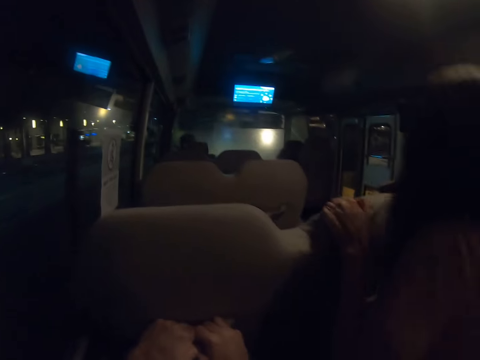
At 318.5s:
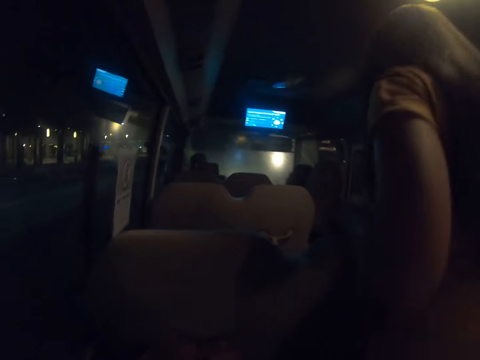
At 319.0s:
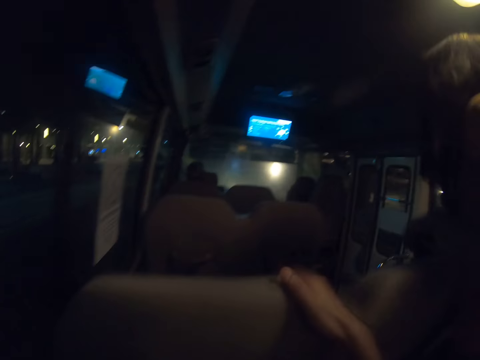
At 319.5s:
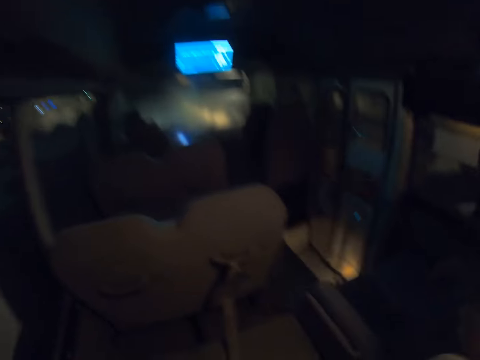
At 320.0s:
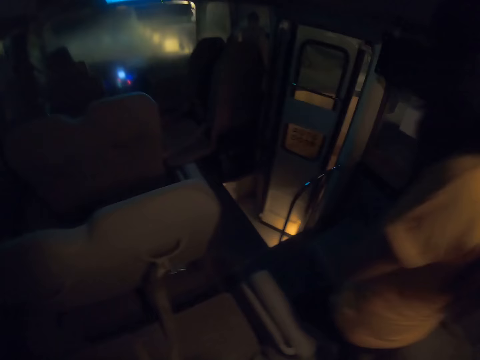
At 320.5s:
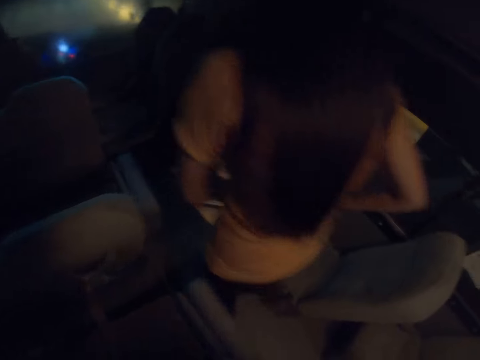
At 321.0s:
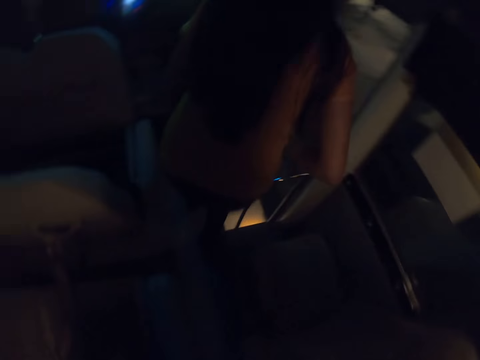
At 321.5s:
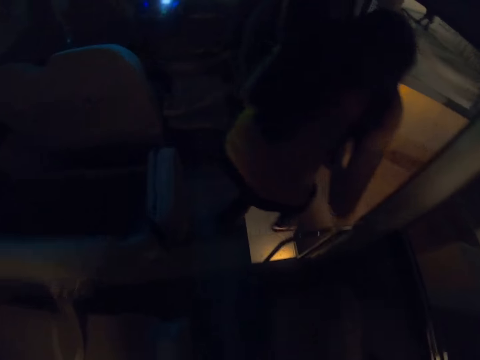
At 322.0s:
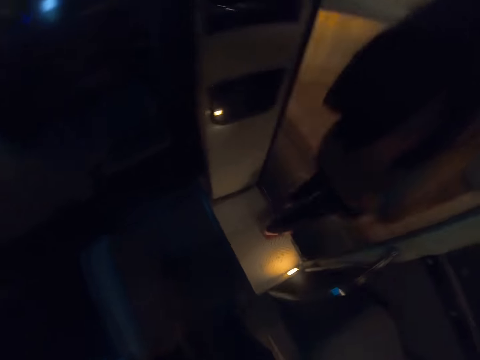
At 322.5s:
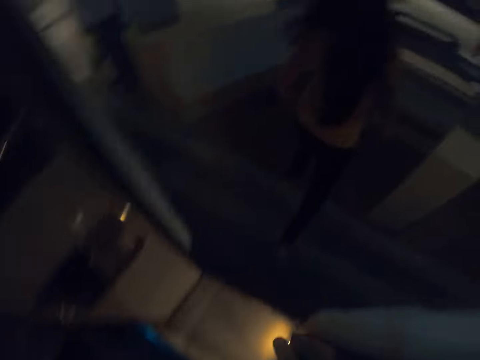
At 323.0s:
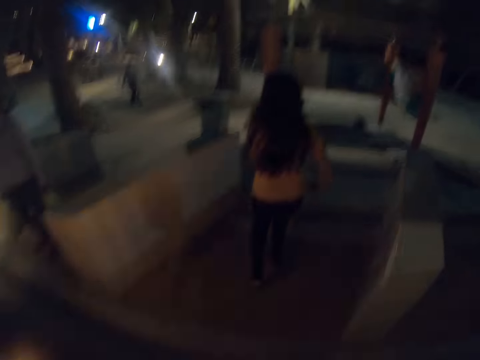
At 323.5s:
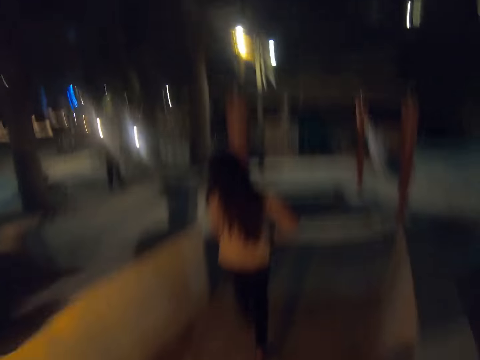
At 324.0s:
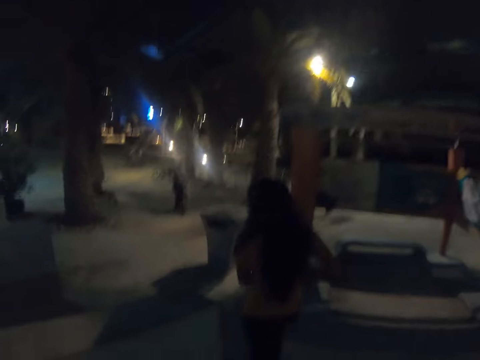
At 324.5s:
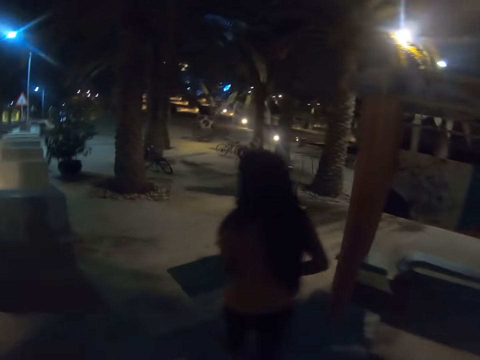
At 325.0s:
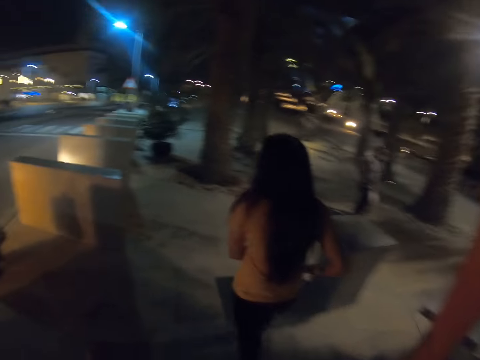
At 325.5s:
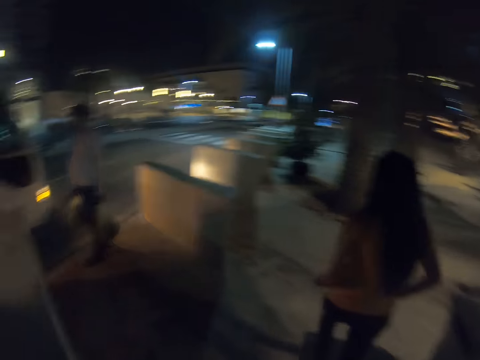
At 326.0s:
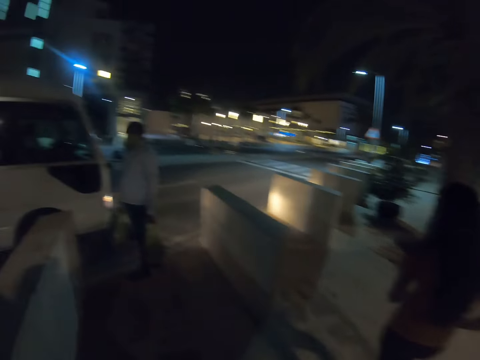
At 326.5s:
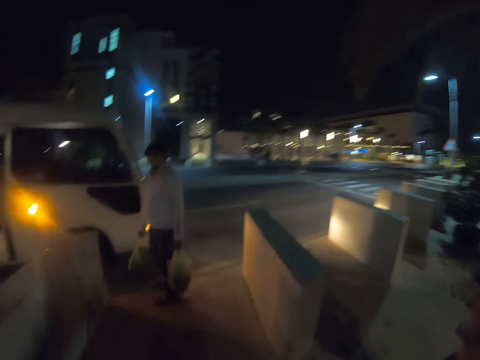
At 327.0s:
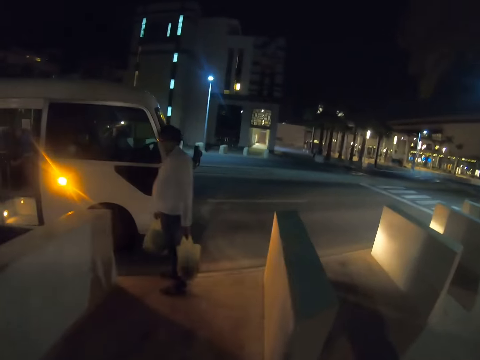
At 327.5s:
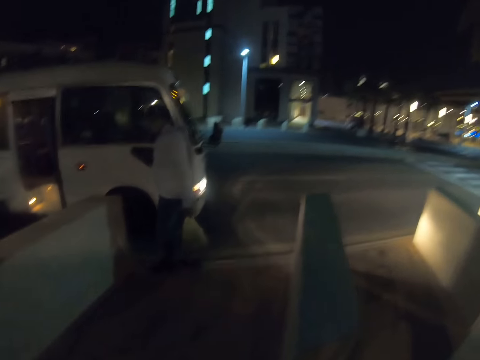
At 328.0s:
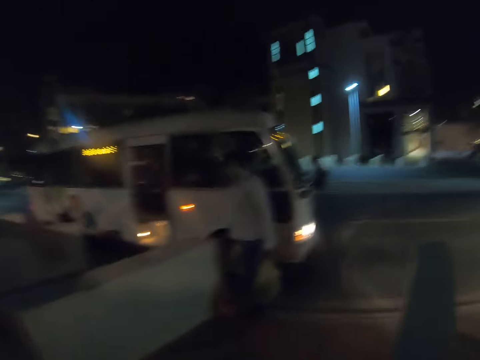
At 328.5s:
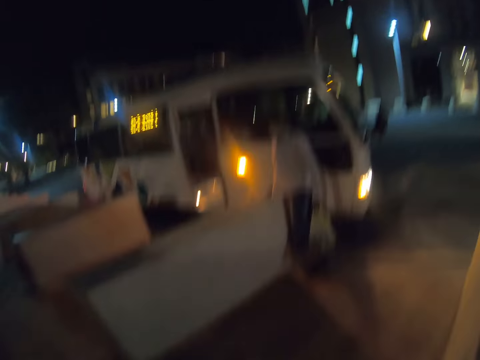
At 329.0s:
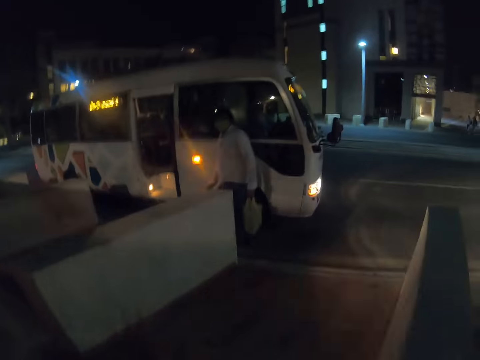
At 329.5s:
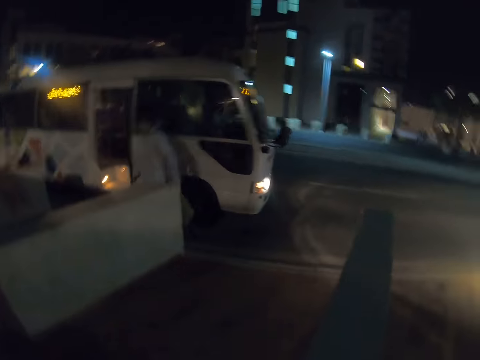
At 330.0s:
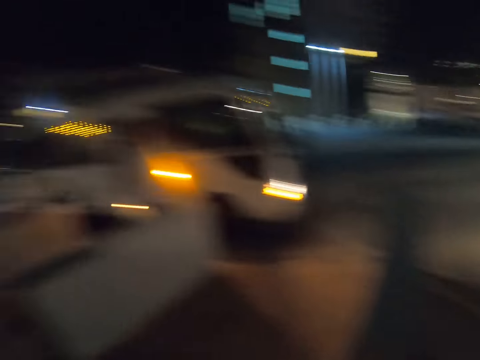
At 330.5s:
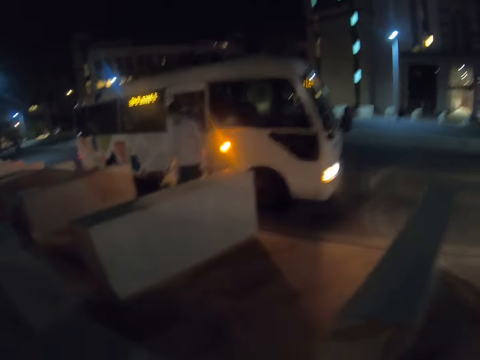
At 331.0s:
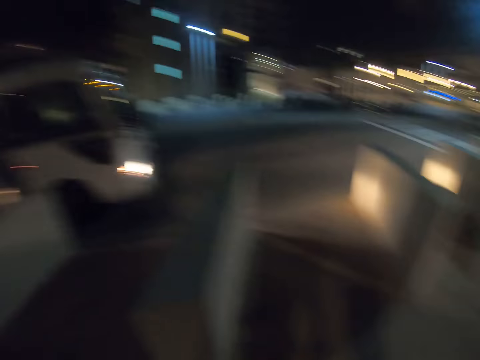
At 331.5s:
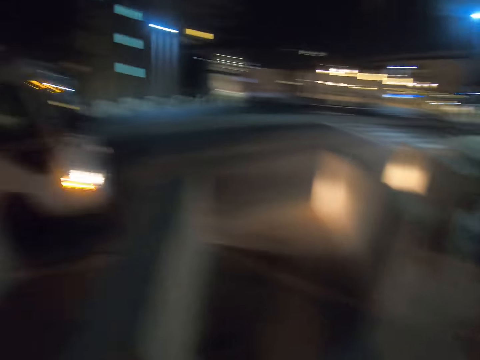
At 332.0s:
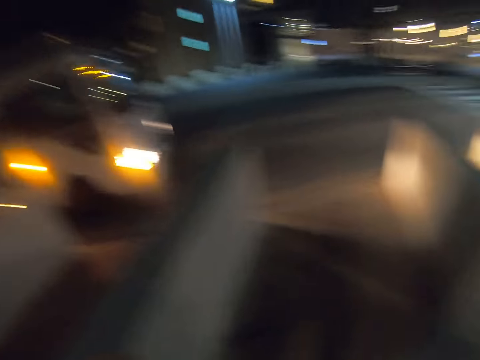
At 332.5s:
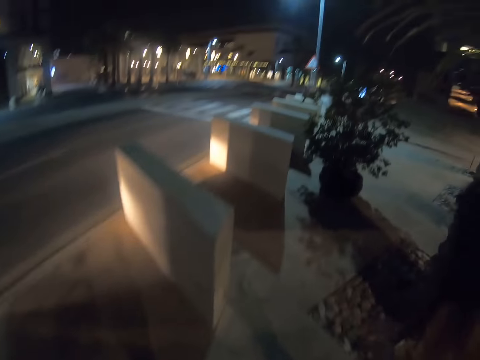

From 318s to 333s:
A person walks in the bus. The person alights from the bus. The camera wearer alights from the bus. They wave the left hand and walk around the street. The first person puts a phone in the pocket. The camera wearer waves to another person. The other person walks to the bus. The camera wearer waves to the other person. They look around.

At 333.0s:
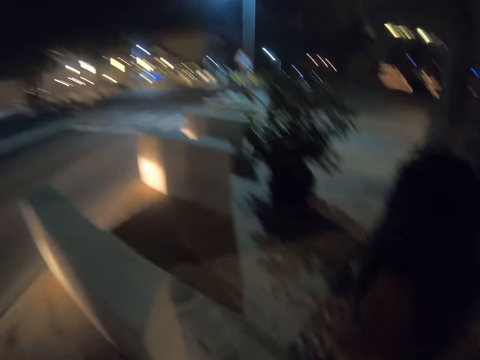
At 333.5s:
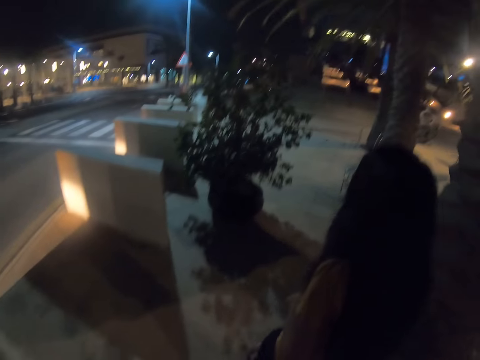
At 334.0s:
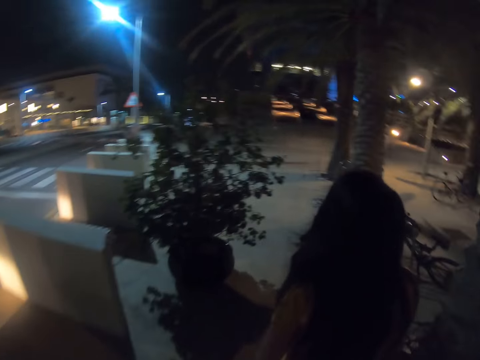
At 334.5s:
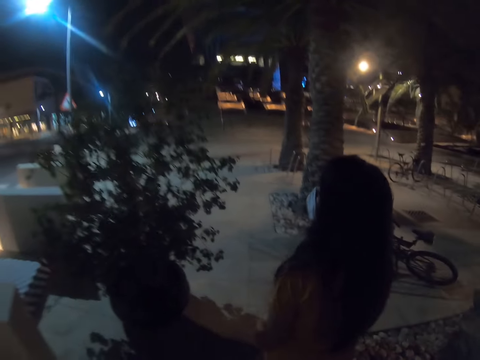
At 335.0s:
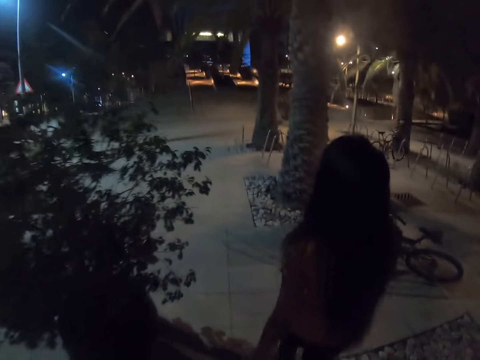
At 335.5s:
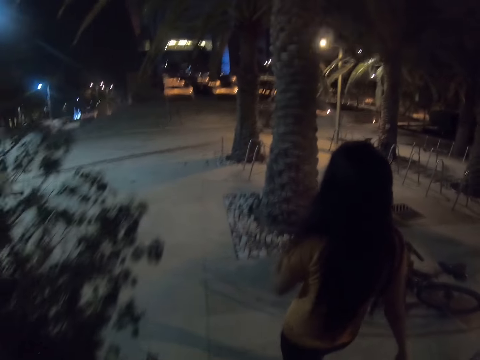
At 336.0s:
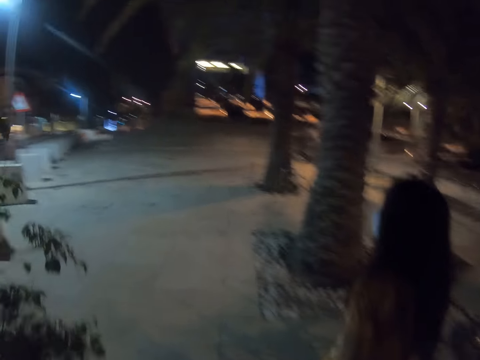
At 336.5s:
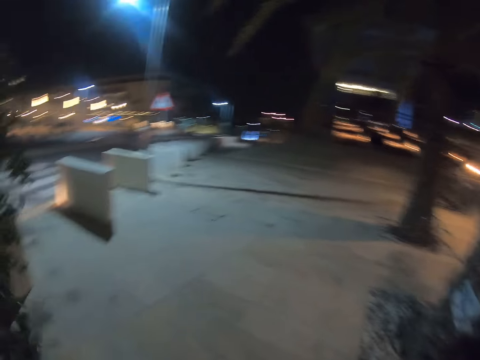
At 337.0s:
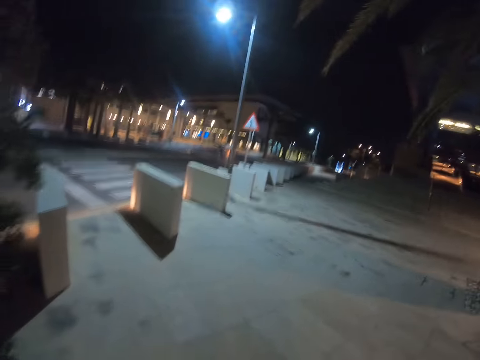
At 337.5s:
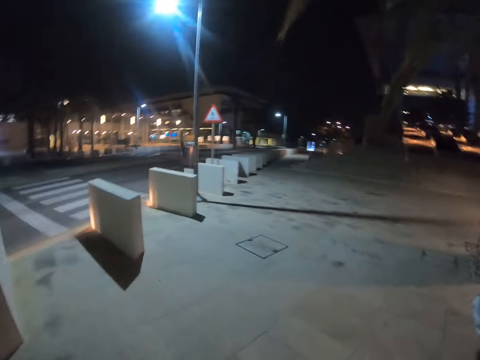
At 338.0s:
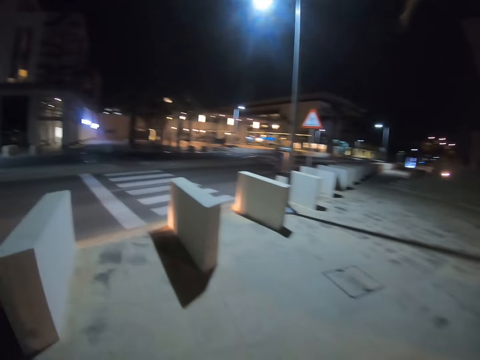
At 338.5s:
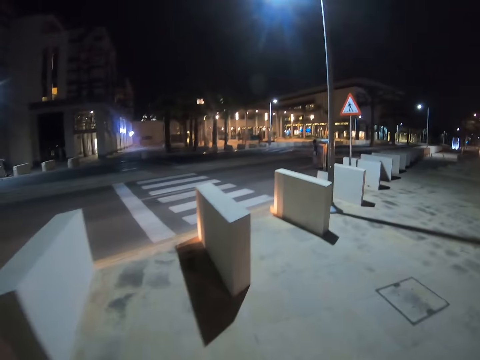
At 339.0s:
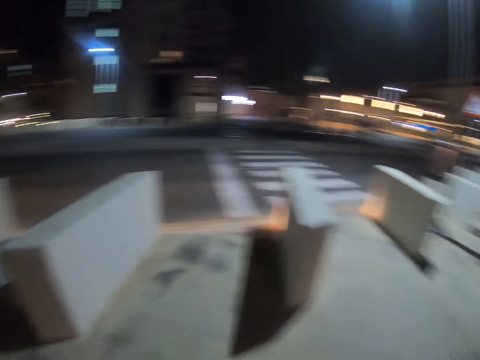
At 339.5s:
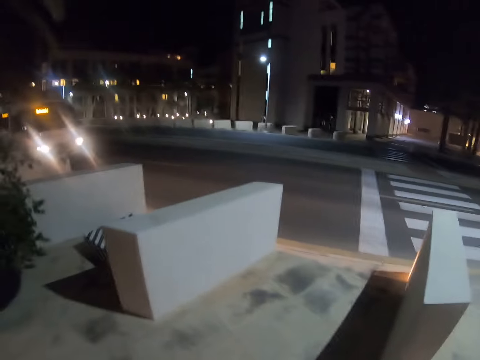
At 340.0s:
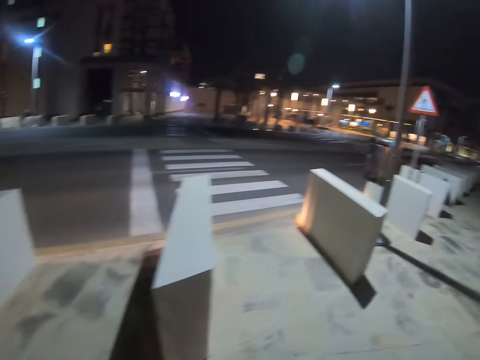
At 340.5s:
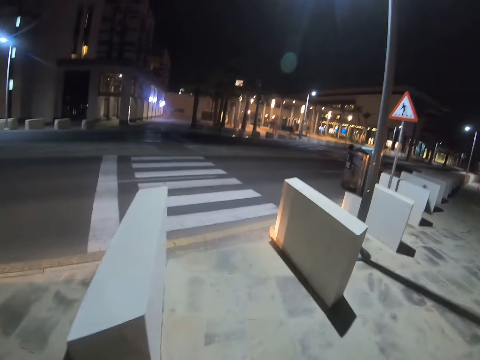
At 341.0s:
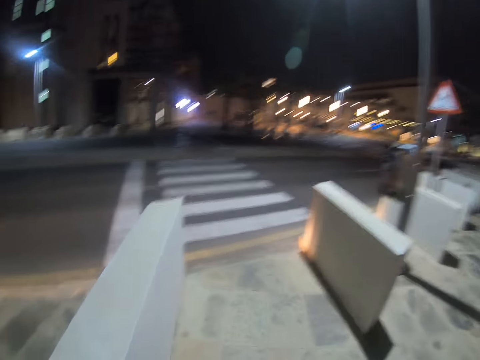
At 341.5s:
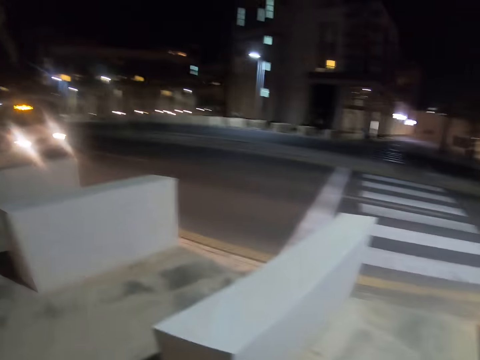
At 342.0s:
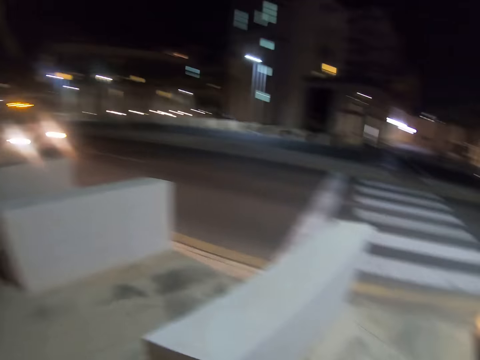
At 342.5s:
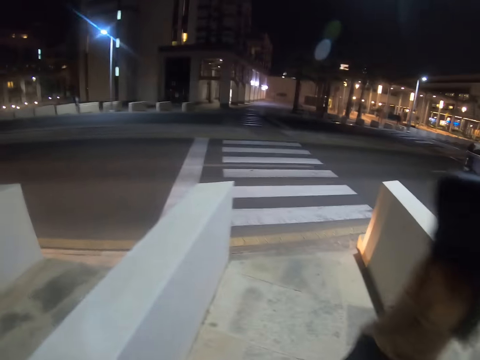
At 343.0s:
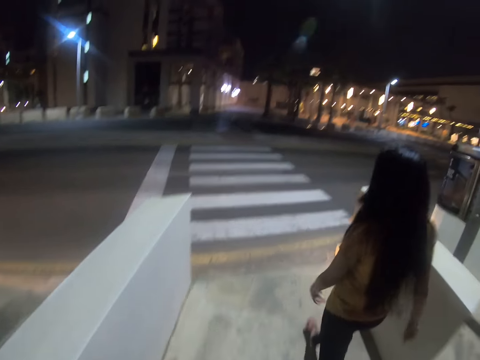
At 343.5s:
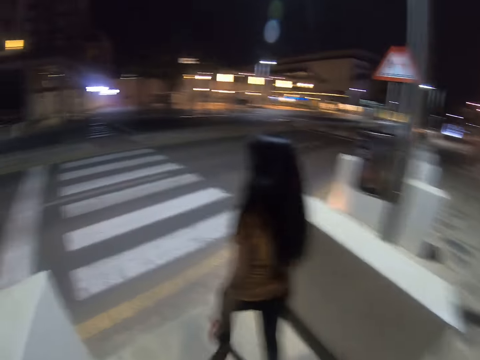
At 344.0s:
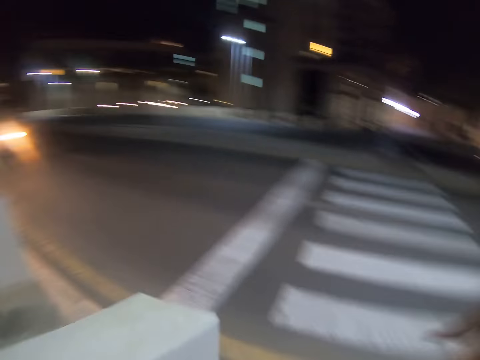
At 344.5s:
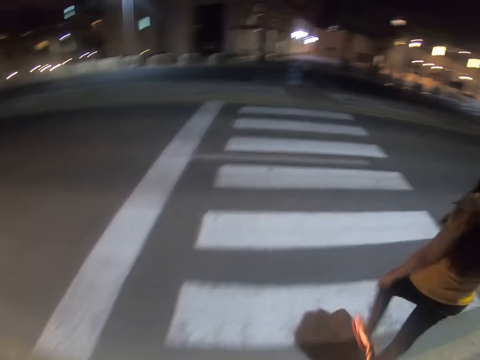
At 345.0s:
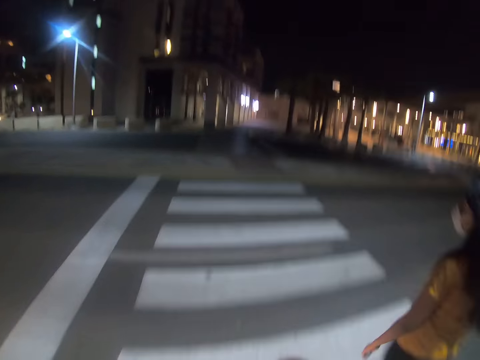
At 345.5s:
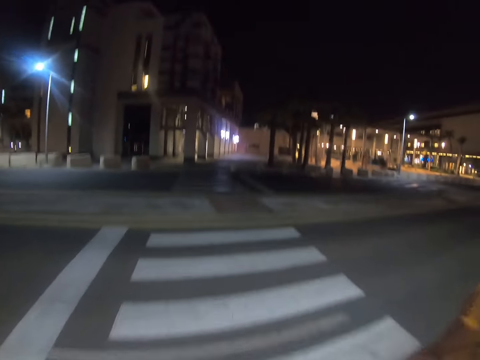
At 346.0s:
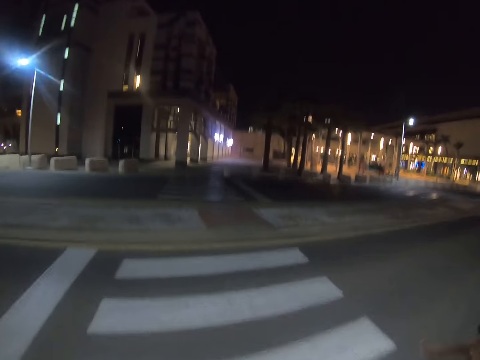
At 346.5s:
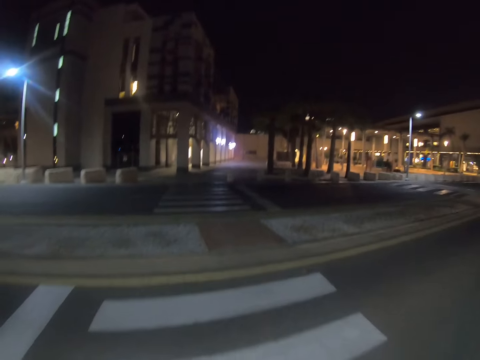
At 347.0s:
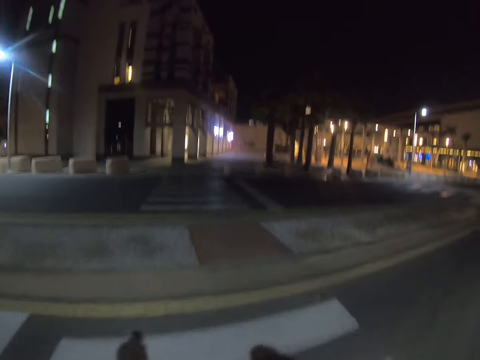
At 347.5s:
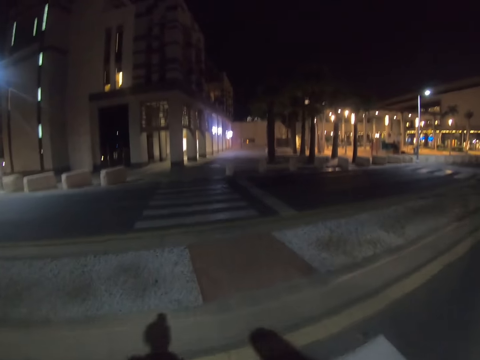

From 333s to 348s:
A person walks on the street. The person crosses the road.
